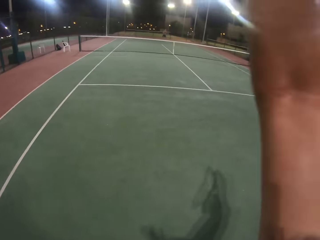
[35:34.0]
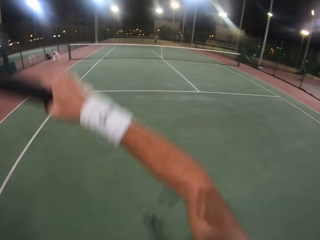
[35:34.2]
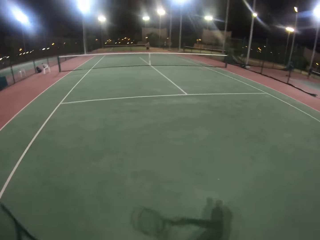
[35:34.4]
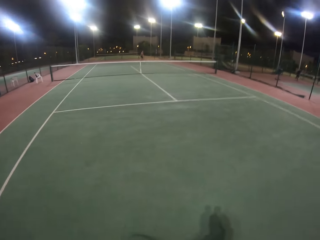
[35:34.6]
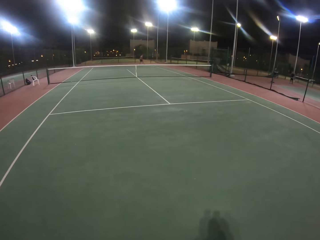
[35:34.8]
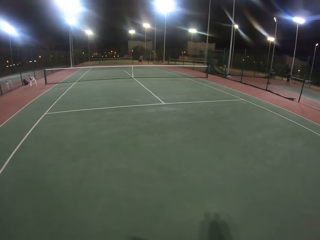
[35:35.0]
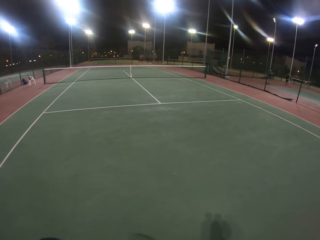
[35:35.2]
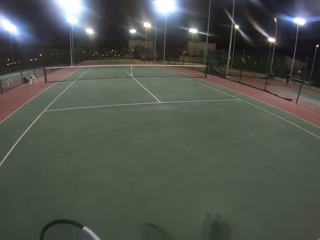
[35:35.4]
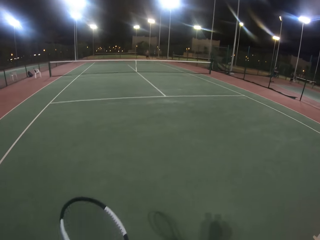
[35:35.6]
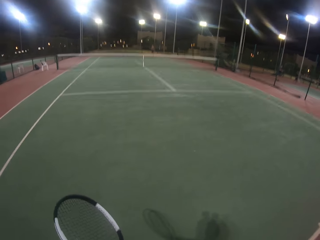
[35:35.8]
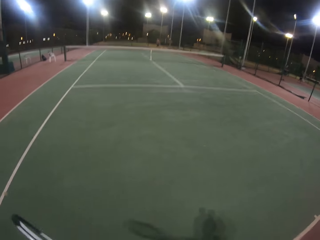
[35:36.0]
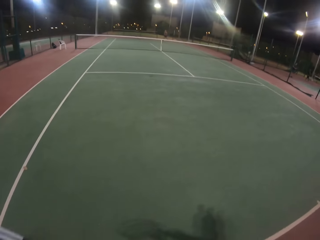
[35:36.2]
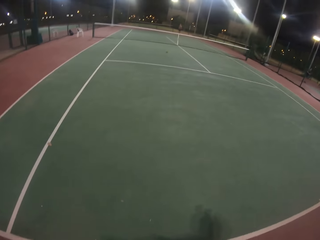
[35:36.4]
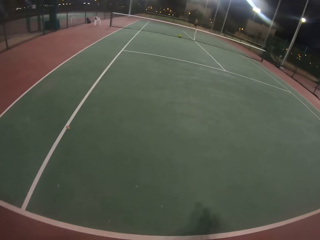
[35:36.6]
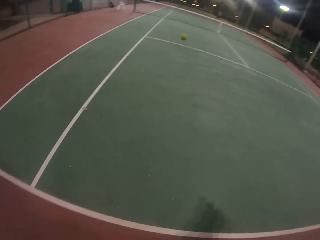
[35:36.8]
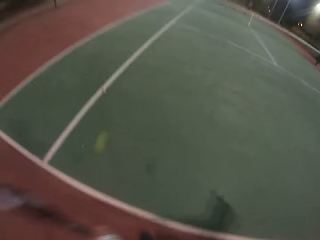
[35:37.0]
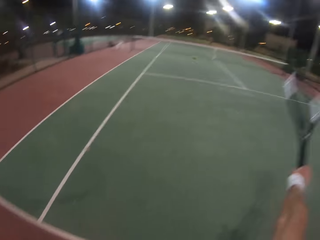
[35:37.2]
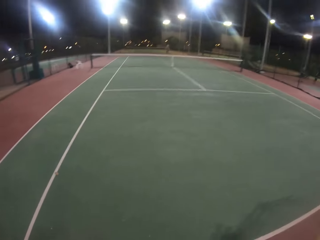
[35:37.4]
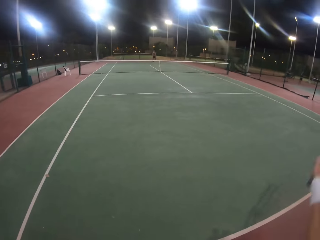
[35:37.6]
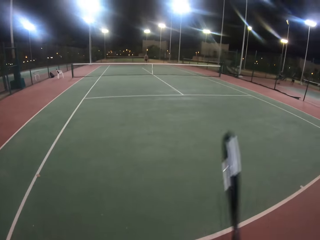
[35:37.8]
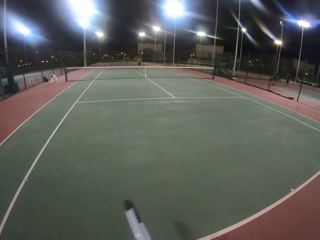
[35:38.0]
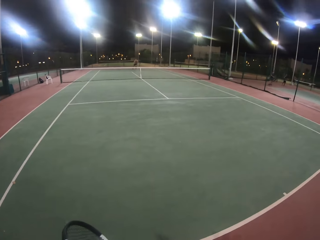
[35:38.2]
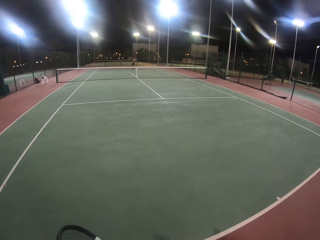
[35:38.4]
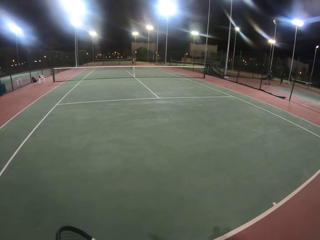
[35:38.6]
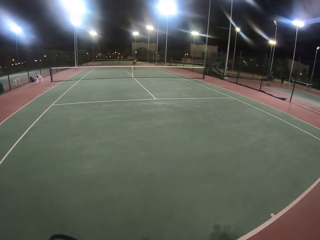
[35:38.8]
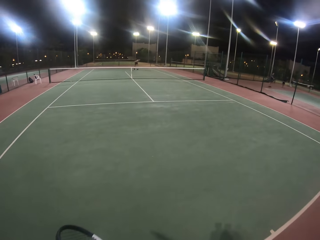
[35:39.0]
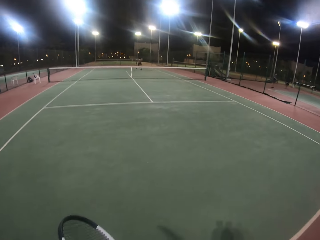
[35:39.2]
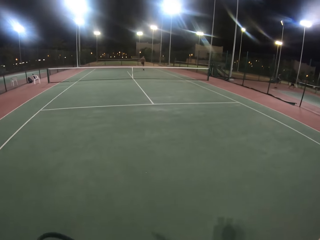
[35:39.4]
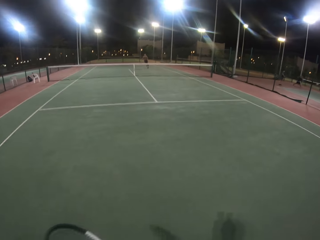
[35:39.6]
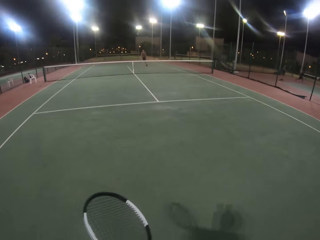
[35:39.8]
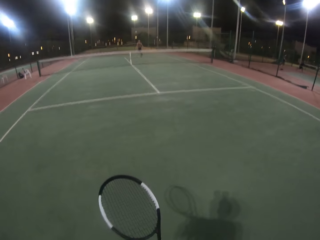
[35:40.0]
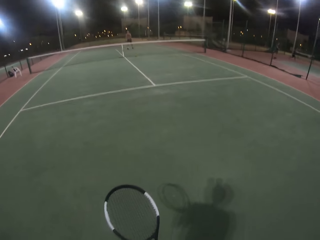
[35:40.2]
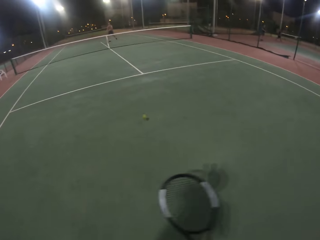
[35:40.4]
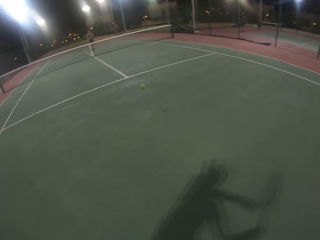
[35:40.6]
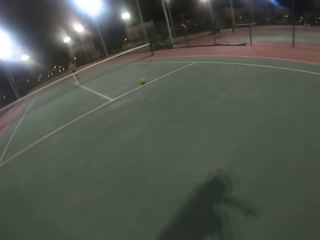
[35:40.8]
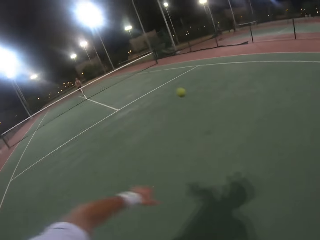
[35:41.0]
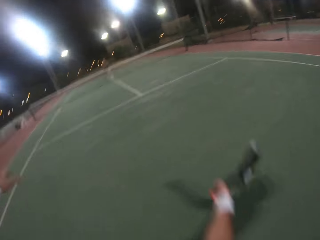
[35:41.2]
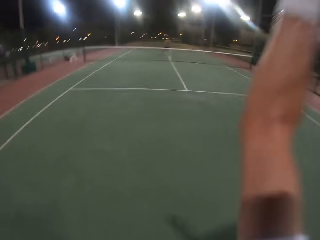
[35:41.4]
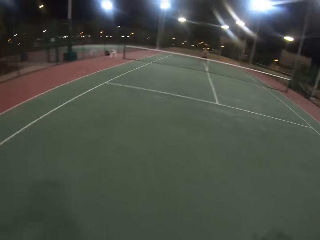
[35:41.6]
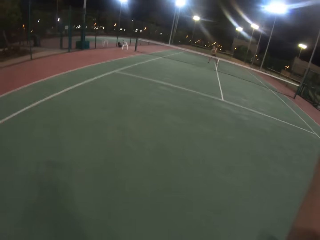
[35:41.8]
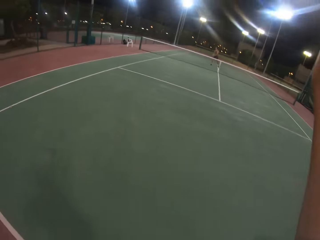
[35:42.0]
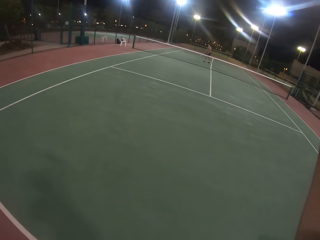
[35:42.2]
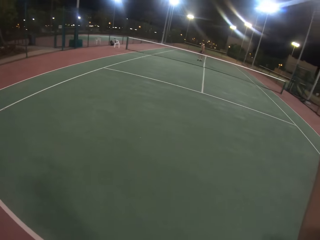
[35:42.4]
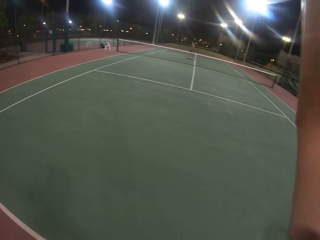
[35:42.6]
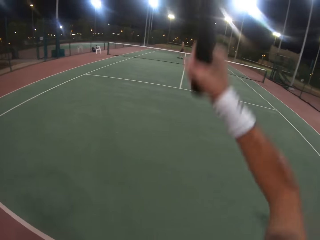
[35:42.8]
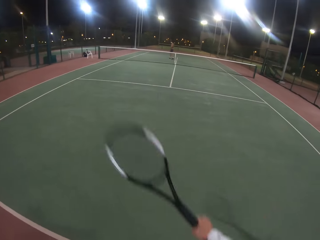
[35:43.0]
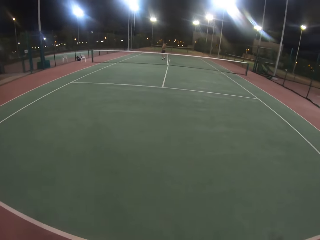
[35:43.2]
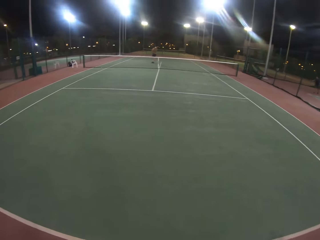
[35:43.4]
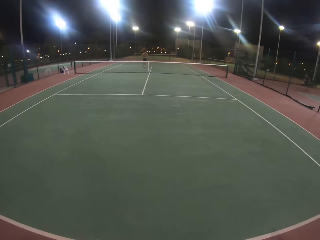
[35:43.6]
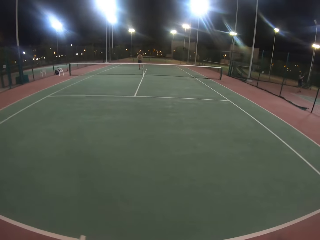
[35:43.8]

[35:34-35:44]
A person plays the tennis game.

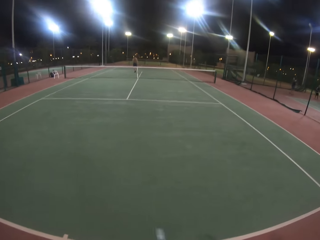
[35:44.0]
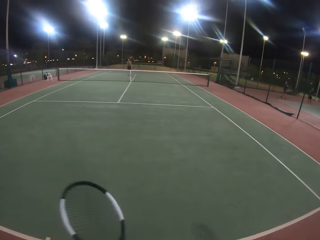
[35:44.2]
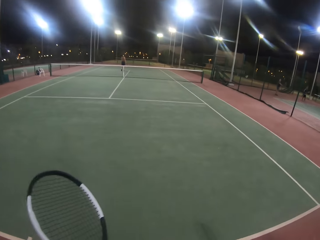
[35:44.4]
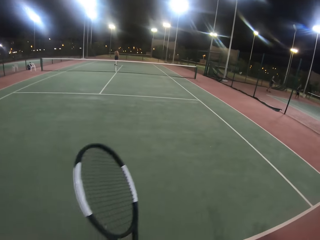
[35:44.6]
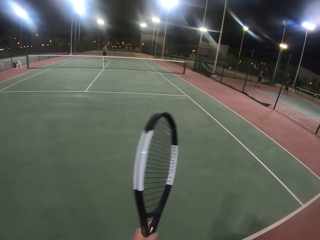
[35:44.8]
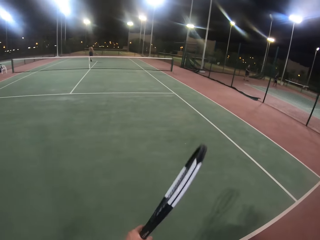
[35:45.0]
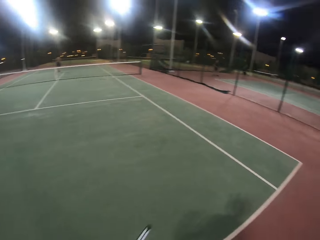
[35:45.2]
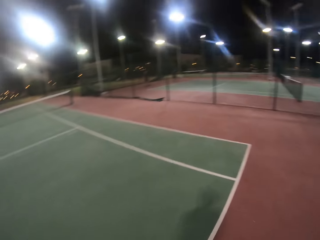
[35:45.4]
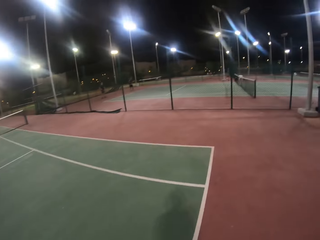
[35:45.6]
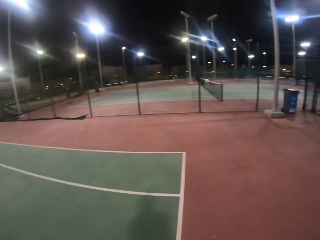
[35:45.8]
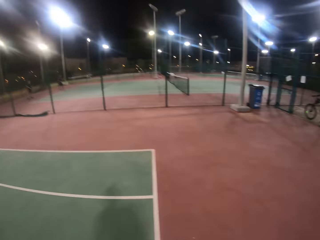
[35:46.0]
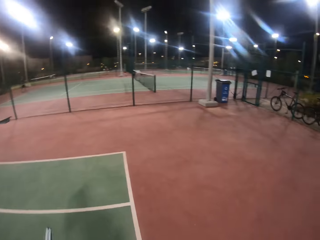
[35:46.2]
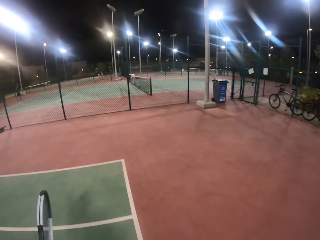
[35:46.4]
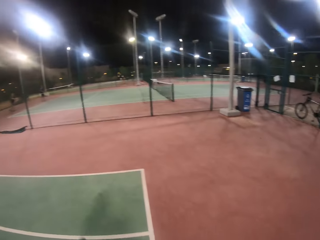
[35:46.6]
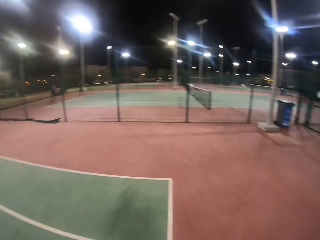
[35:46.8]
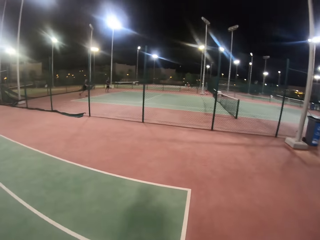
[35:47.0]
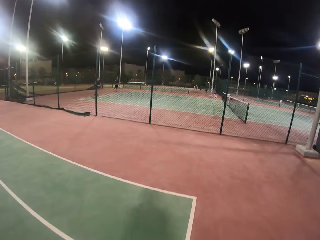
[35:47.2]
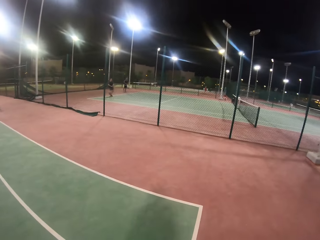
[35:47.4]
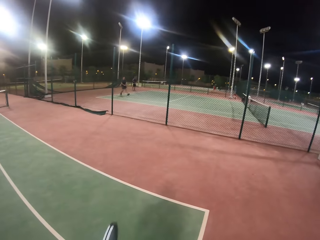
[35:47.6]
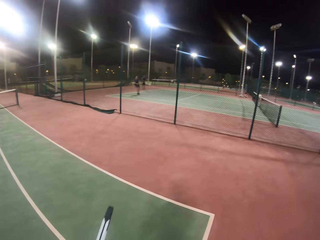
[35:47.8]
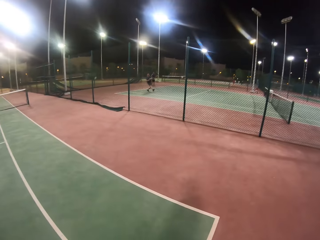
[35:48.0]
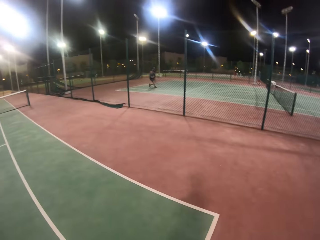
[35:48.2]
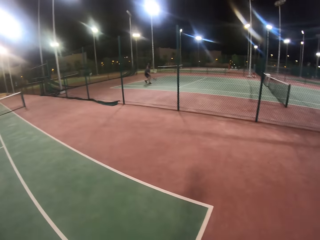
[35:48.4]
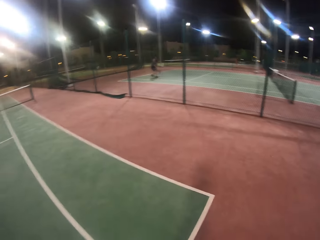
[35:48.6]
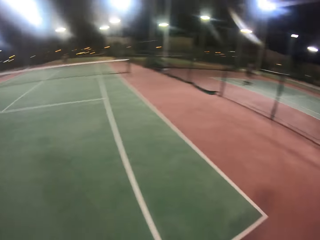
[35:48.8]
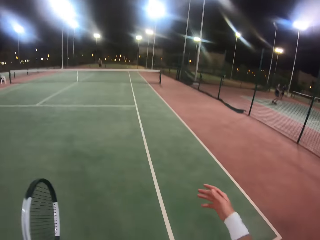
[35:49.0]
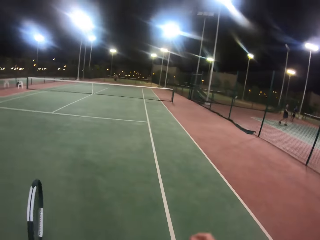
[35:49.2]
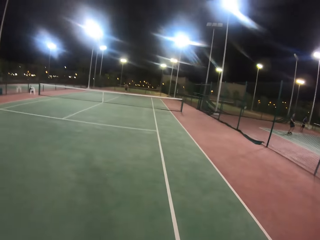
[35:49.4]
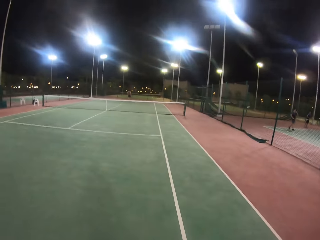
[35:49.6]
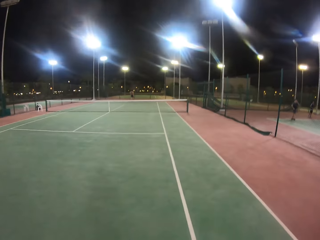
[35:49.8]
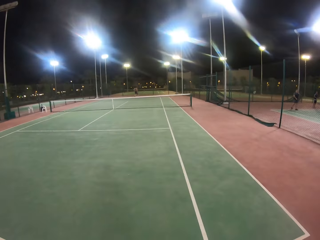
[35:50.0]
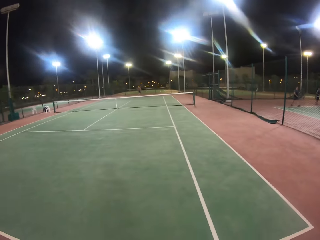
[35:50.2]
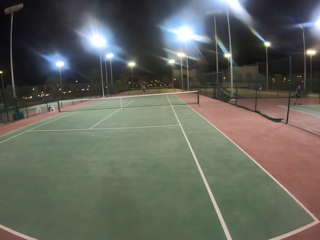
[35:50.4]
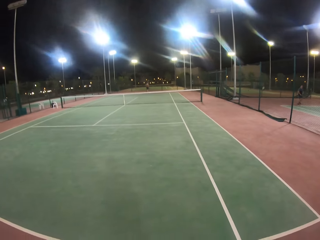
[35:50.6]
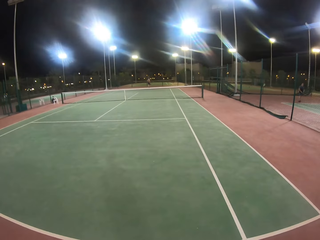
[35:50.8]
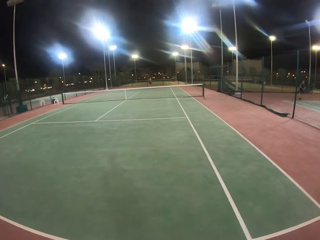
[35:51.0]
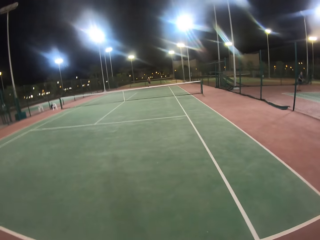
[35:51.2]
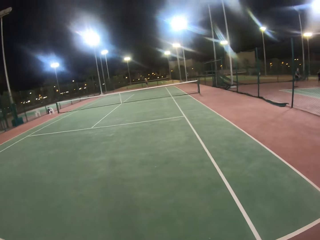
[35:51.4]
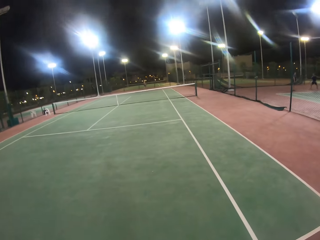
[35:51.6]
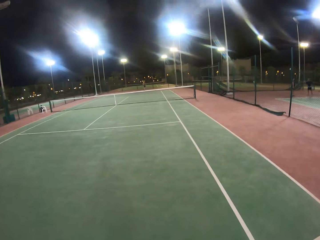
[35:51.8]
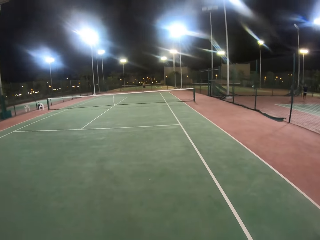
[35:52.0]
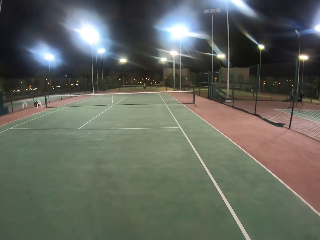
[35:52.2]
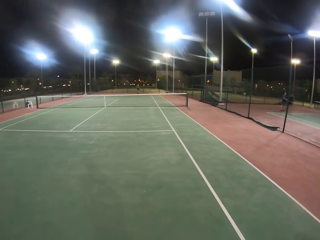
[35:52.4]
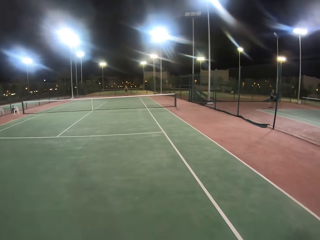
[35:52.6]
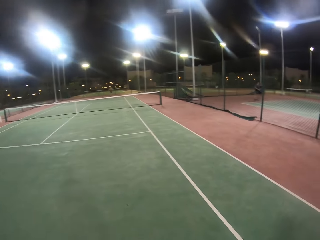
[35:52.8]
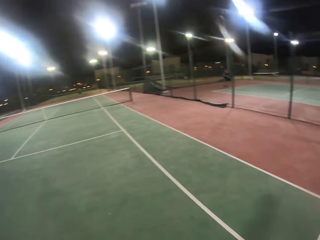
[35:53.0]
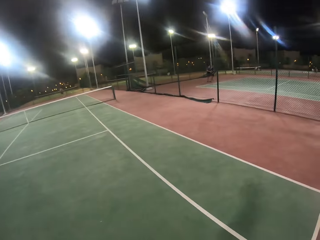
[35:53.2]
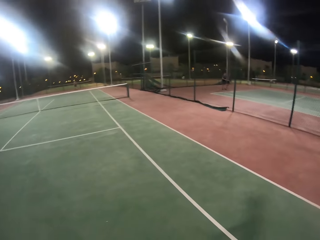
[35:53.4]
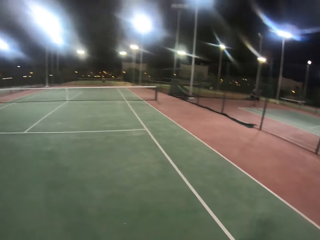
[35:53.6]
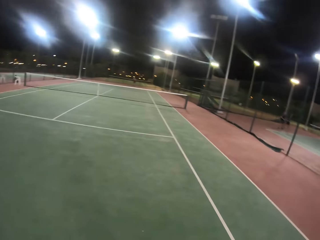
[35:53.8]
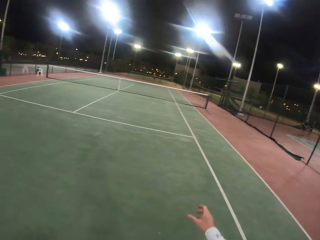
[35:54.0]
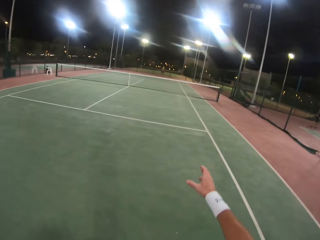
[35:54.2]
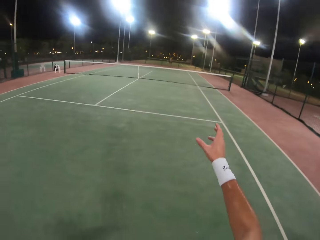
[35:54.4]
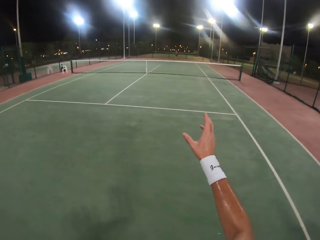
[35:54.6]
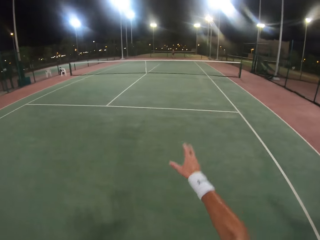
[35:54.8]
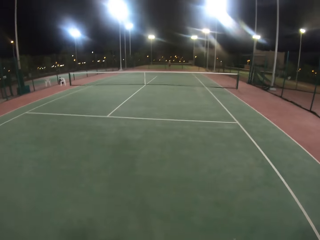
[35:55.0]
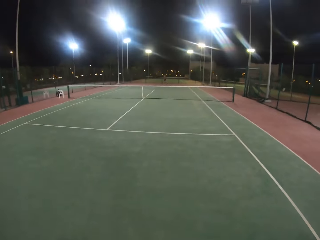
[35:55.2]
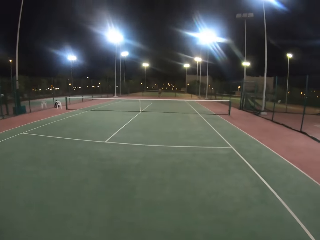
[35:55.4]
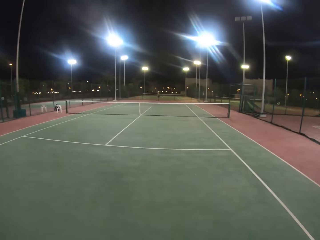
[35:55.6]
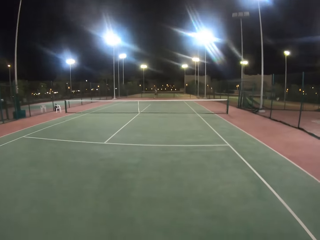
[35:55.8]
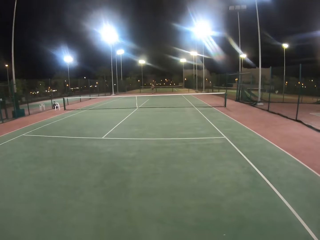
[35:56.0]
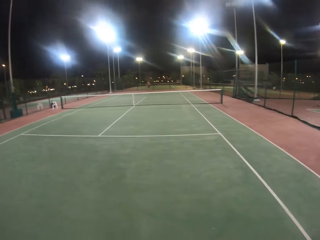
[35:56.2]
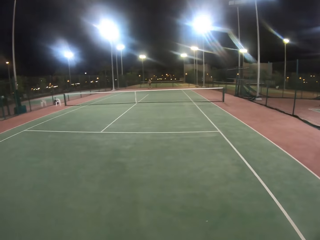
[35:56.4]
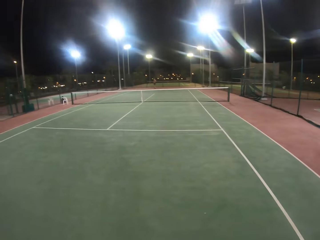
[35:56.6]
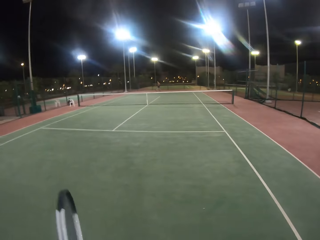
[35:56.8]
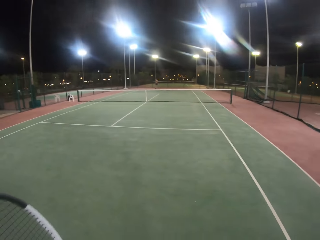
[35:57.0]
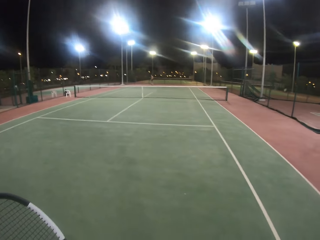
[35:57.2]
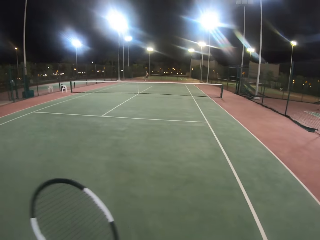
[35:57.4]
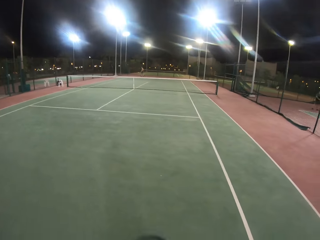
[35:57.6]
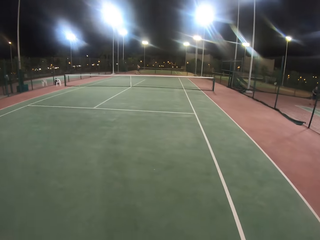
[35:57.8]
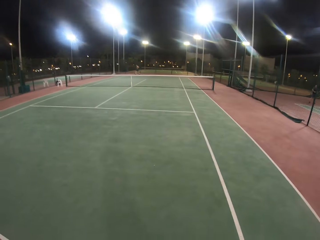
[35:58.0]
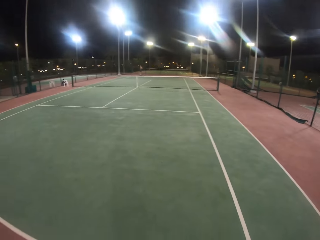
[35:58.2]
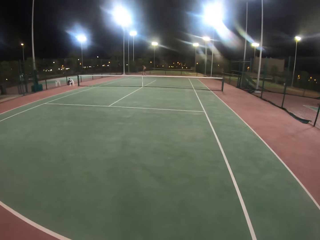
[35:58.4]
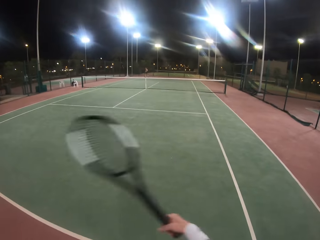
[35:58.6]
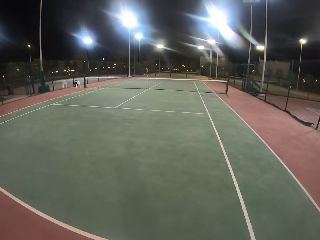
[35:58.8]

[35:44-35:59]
A person walks around. The camera wearer looks around. Another person plays the tennis game. The camera wearer looks around. They raise a hand up in the air.
